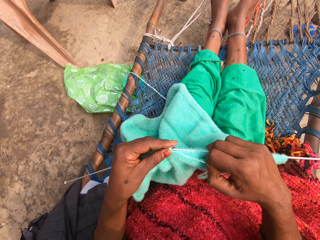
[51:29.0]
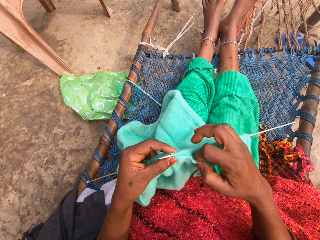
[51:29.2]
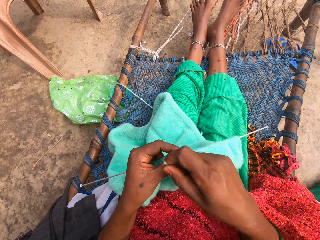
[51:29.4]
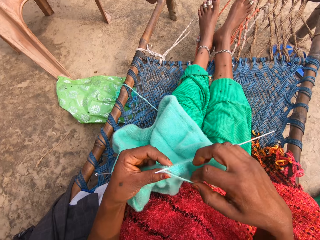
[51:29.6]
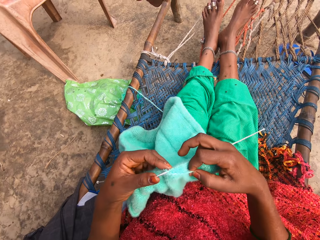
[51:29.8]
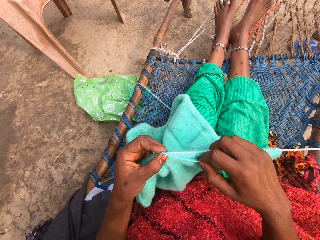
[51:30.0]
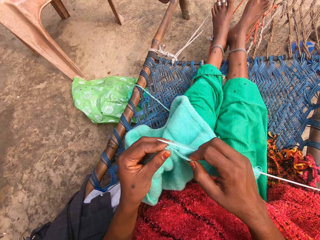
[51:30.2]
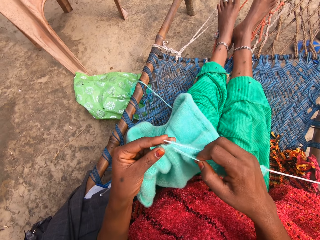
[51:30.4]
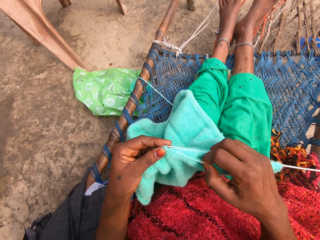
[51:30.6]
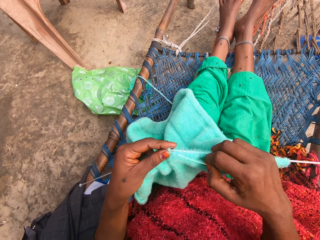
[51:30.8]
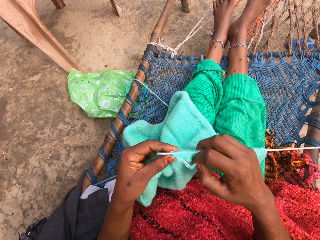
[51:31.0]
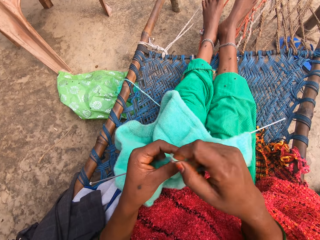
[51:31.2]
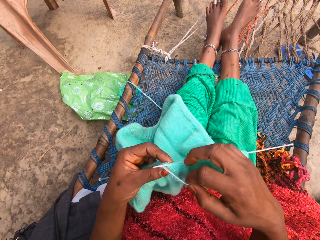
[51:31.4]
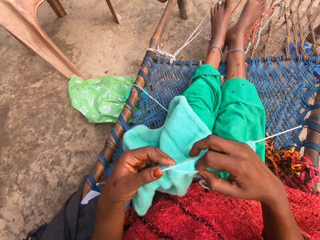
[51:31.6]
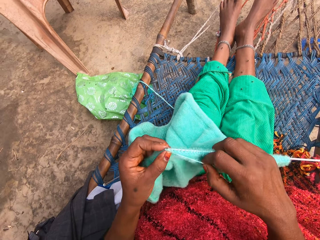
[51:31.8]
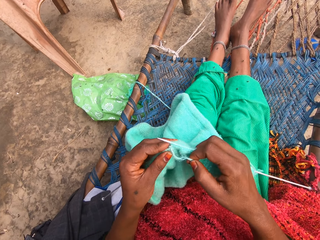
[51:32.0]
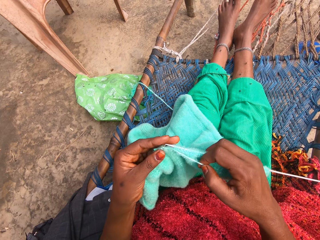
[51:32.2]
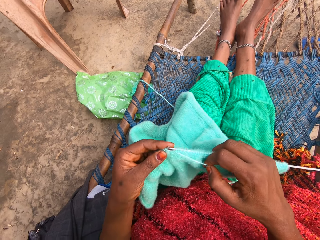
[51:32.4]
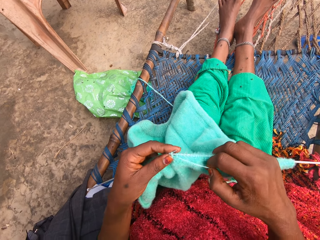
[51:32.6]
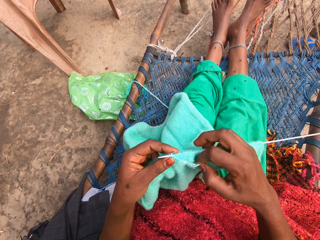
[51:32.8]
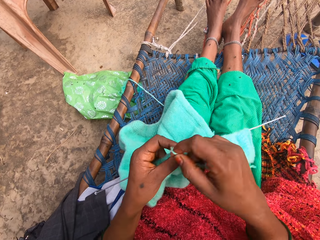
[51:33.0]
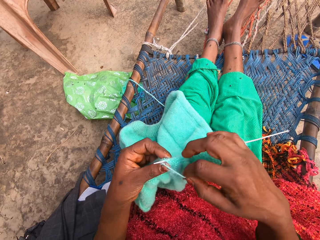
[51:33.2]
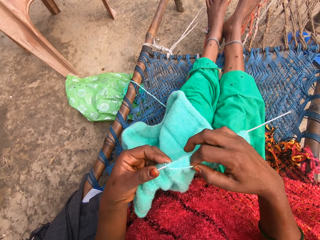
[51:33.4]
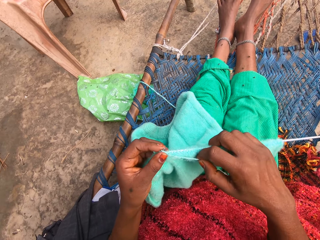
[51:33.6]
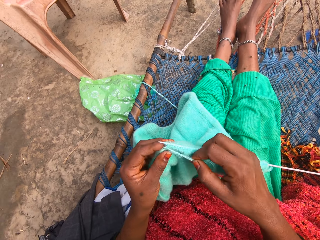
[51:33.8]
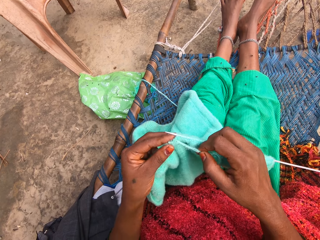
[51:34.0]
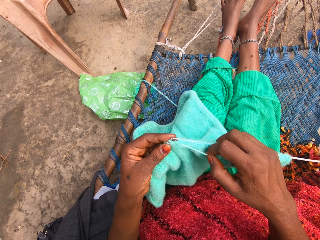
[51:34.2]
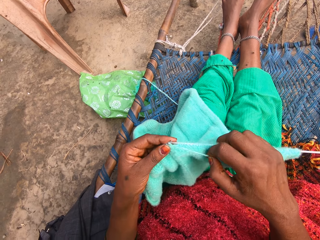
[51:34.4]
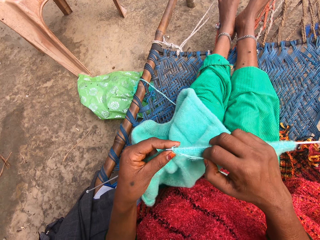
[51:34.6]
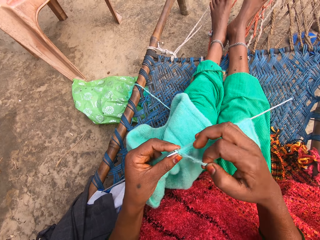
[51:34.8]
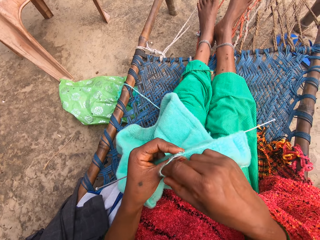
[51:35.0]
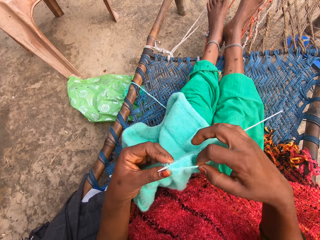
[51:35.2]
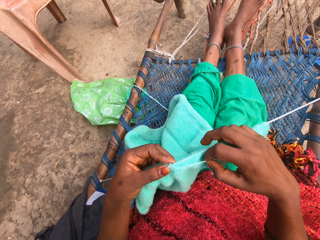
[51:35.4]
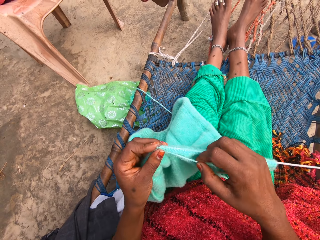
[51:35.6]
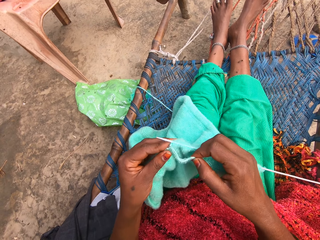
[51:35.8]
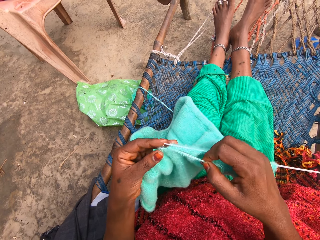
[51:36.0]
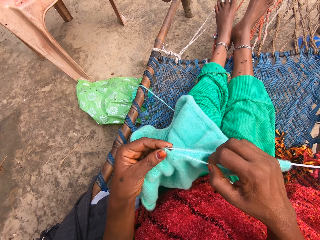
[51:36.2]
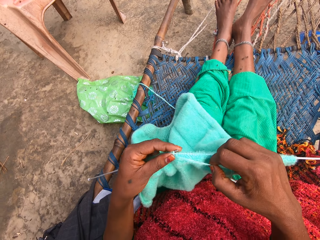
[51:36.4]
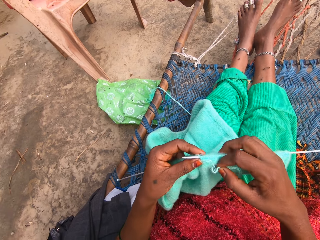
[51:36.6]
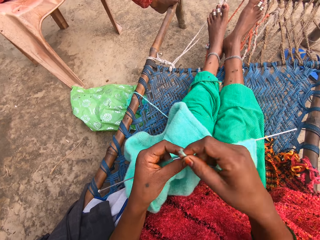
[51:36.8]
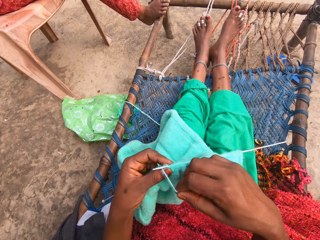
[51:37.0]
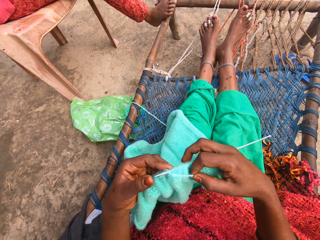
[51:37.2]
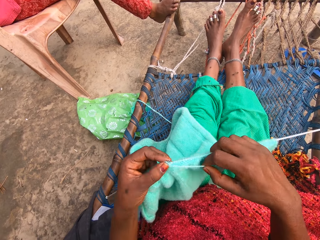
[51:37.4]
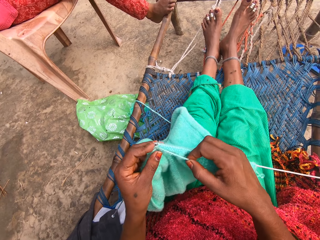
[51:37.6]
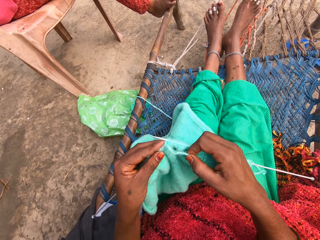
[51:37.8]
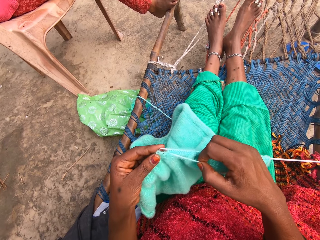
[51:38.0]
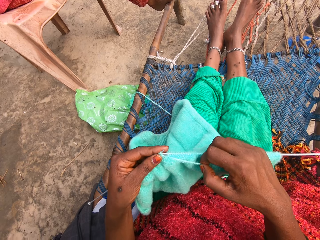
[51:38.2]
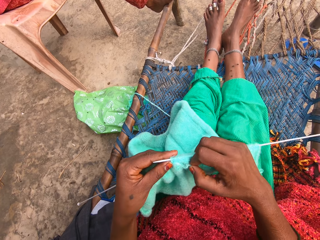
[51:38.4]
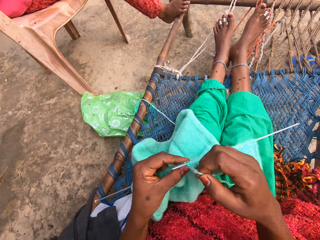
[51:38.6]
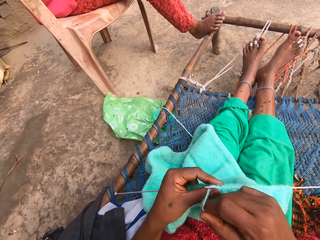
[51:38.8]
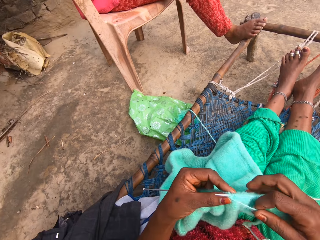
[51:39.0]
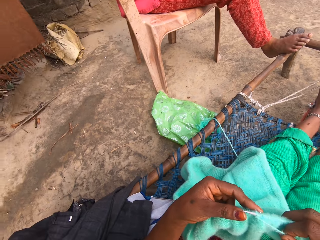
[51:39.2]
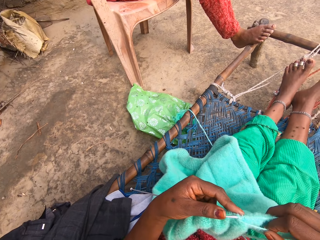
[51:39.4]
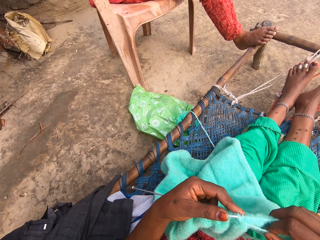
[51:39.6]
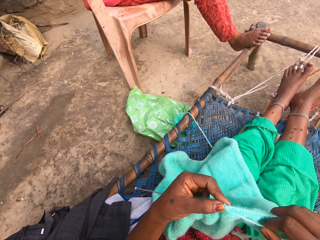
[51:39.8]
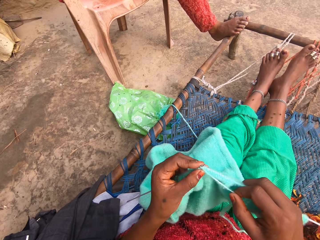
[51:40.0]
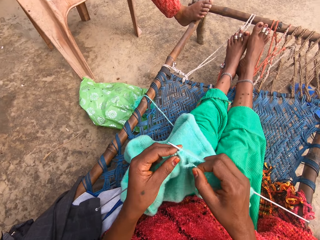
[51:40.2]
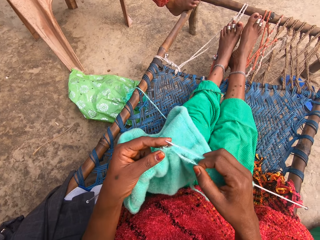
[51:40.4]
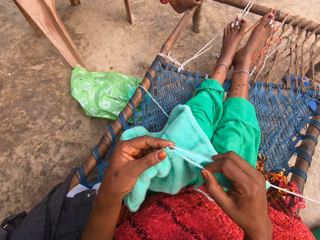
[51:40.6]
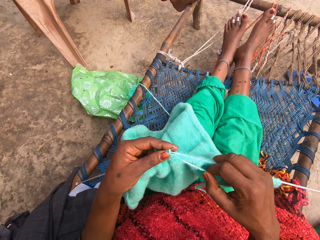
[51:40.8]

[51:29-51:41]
The camera wearer rolls the yarn around one of the knitting needles. They knit the fabric with the knitting needles. They roll the yarn around one of the knitting needles. They knit the fabric with the knitting needles. They roll the yarn around one of the knitting needles. They knit the fabric with the knitting needles. They roll the yarn around one of the knitting needles. They knit the fabric with the knitting needles. They roll the yarn around one of the knitting needles. They knit the fabric with the knitting needles. They roll the yarn around one of the knitting needles. They knit the fabric with the knitting needles.

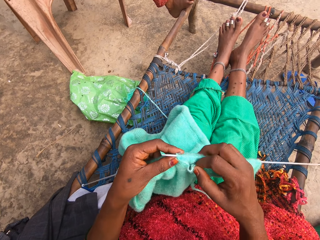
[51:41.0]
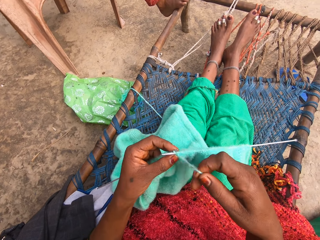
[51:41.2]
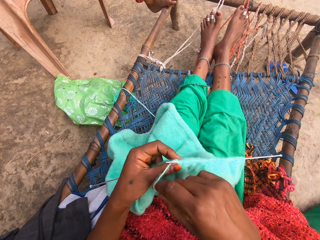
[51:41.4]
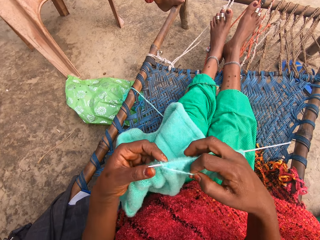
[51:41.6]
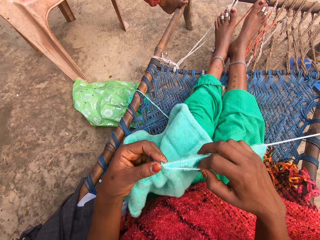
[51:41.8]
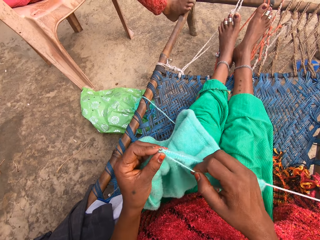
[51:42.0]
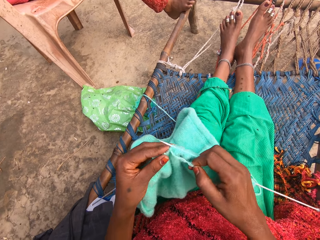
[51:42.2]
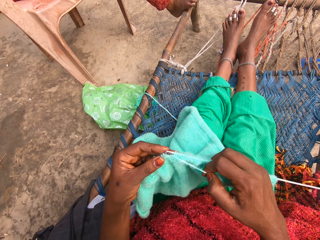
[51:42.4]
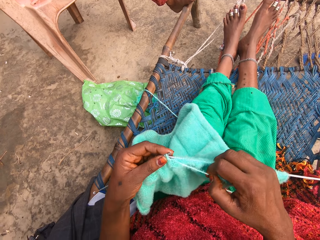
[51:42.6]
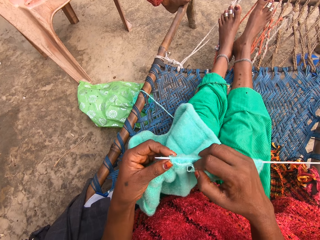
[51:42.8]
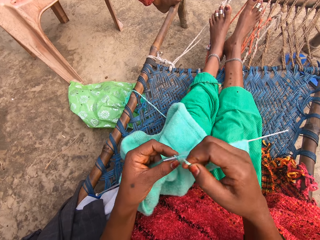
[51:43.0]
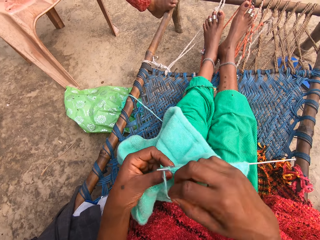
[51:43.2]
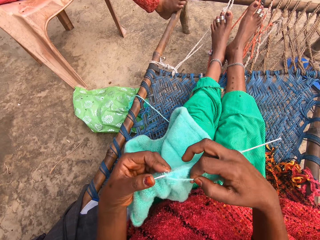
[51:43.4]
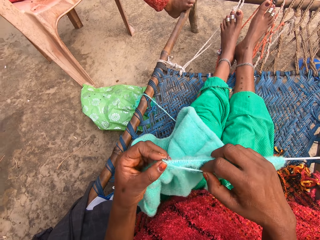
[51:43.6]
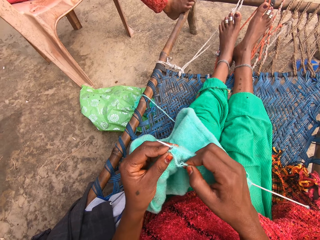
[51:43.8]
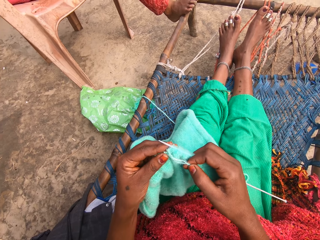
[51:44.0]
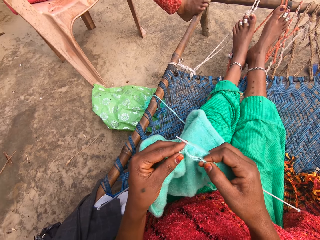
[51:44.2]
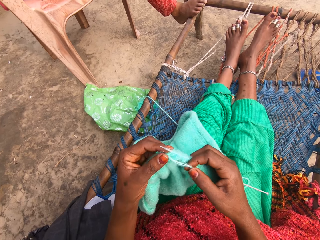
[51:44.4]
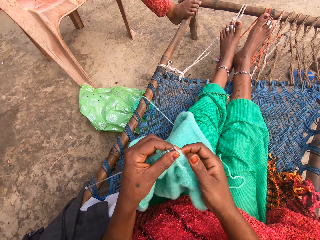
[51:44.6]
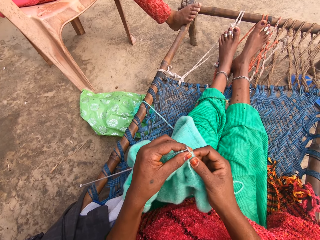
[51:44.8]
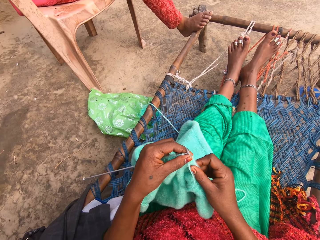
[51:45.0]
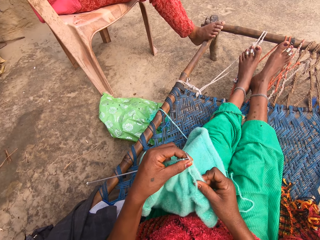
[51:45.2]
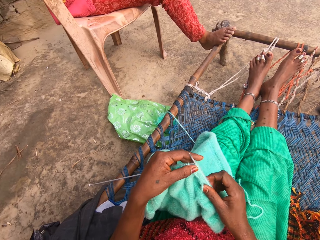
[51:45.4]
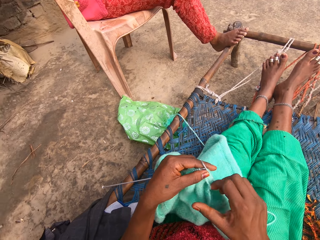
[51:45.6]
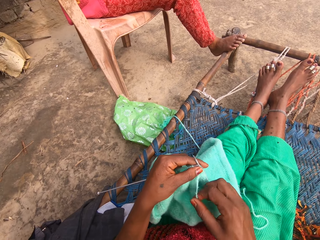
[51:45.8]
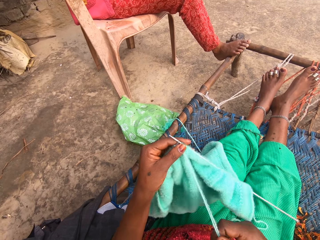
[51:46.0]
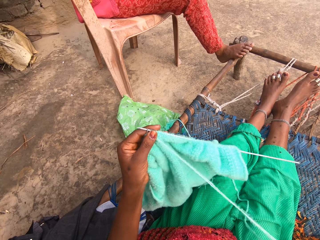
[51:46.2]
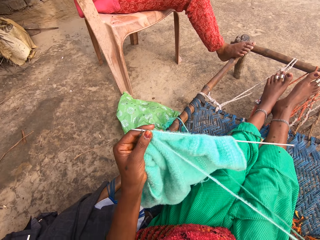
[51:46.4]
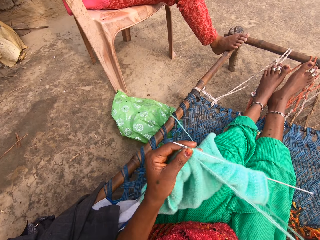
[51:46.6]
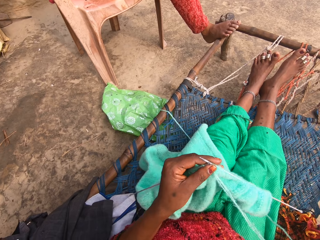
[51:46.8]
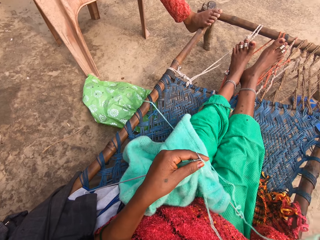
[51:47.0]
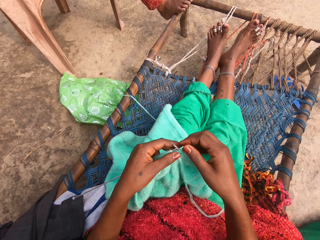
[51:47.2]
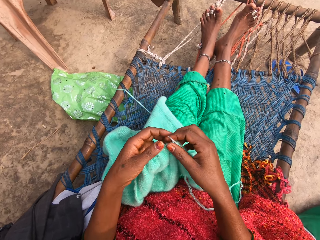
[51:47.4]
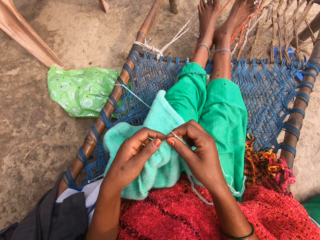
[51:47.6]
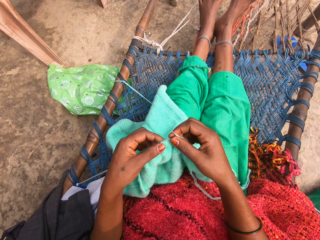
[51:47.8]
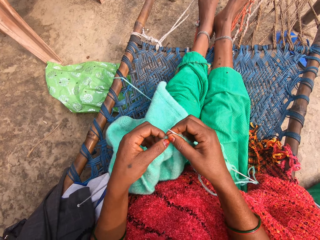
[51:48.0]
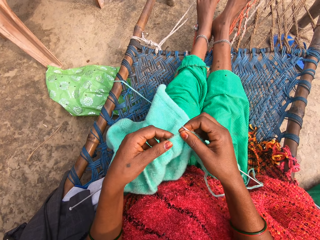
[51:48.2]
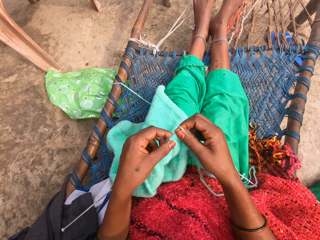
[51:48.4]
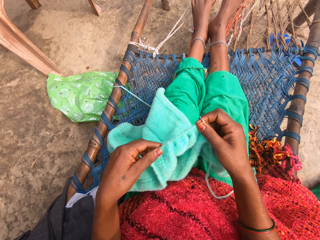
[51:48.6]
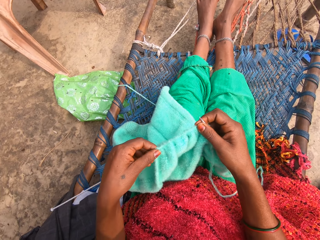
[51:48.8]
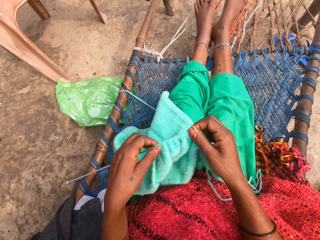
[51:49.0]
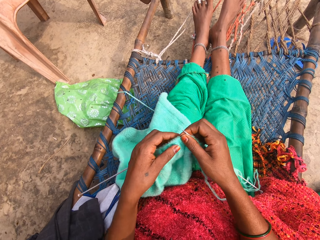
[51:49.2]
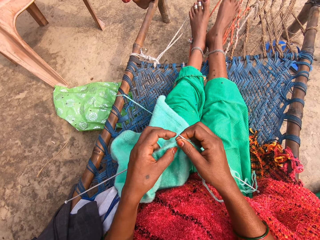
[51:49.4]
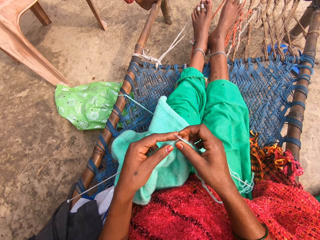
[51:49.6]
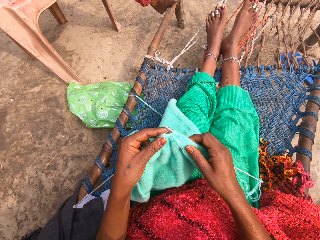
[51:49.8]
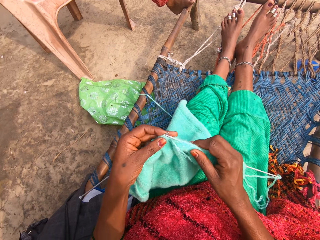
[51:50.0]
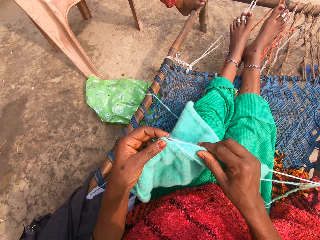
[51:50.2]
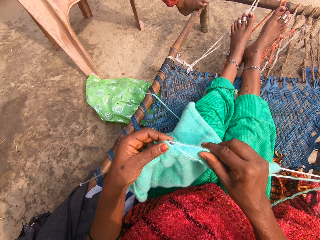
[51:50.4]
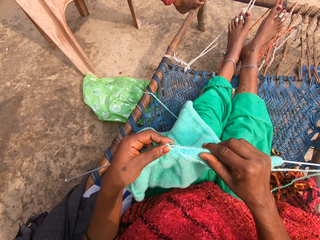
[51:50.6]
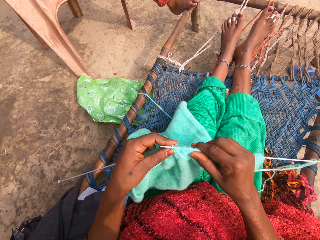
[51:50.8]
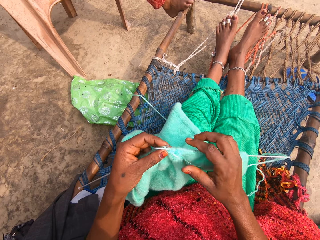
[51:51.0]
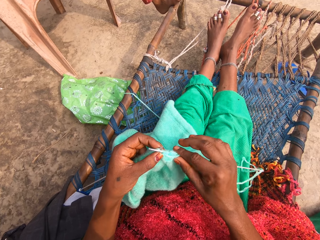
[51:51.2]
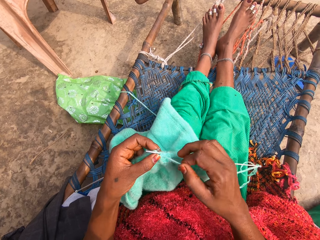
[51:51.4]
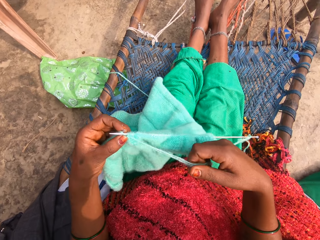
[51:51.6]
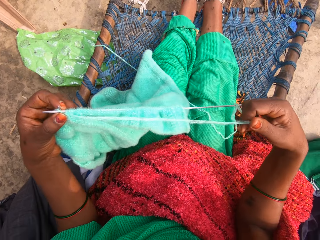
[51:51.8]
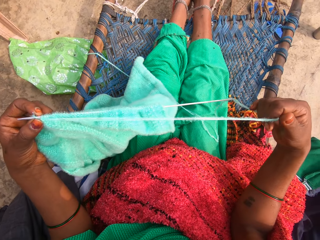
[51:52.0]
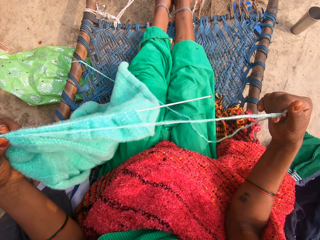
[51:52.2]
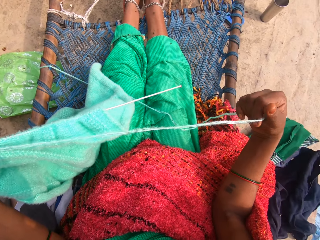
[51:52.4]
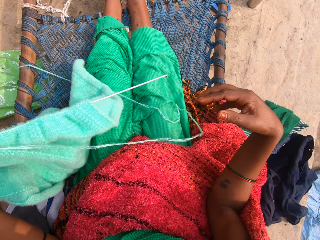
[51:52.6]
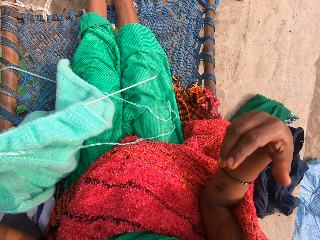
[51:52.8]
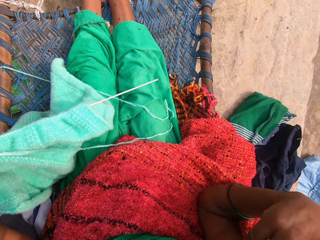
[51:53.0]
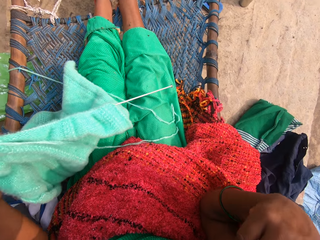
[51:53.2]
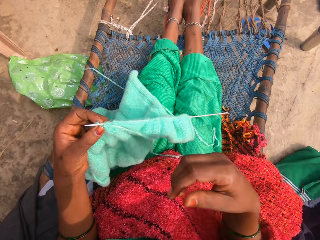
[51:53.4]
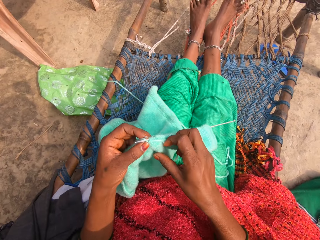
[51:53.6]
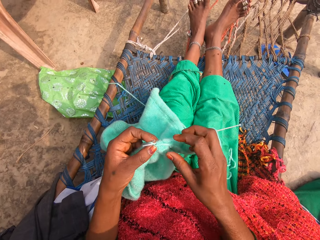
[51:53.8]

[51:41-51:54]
The camera wearer rolls the yarn around one of the knitting needles. She knits the fabric with the knitting needles. She rolls the yarn around one of the knitting needles. She knits the fabric with the knitting needles. She adjusts the fabric. She pushes the fabric. She stretches the yarn. She adjusts the fabric. She pushes the fabric. She knits the fabric with the knitting needles. She stretches the yarn. A person removes his leg from the wood. The camera wearer touches her face with her finger.
